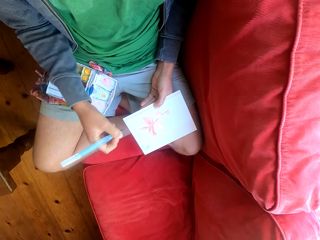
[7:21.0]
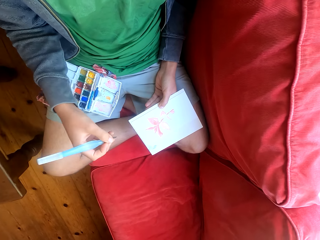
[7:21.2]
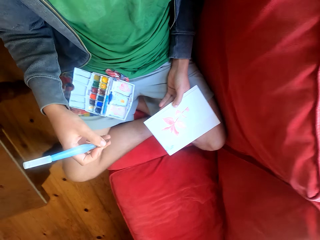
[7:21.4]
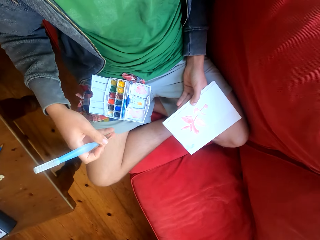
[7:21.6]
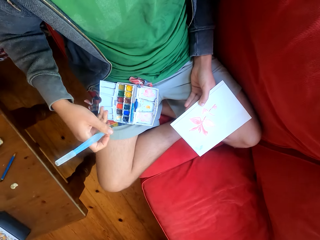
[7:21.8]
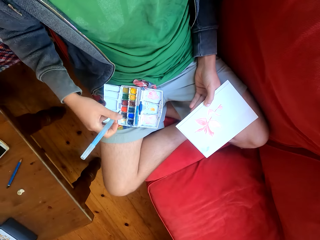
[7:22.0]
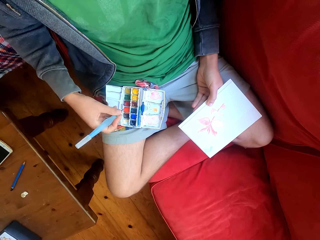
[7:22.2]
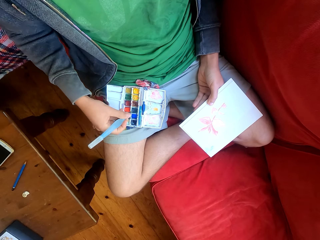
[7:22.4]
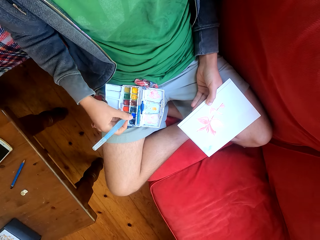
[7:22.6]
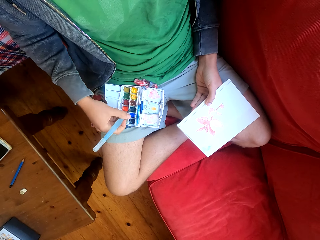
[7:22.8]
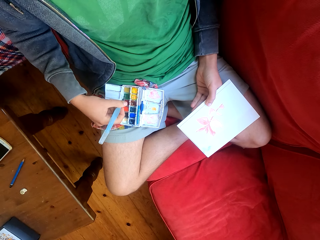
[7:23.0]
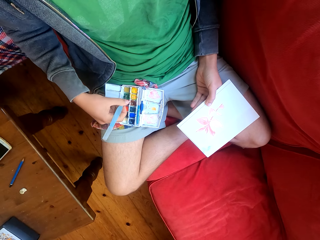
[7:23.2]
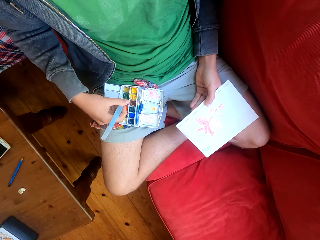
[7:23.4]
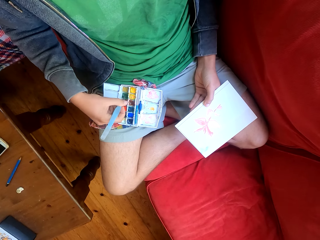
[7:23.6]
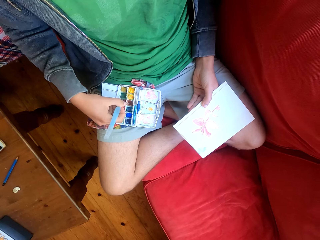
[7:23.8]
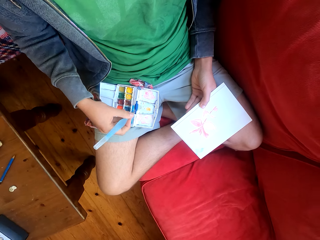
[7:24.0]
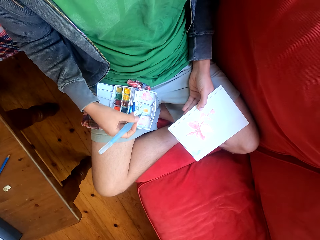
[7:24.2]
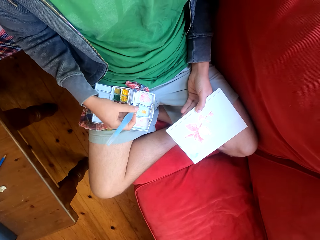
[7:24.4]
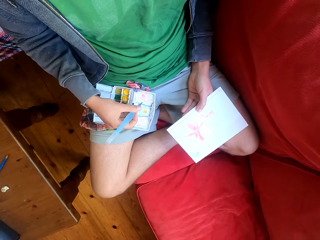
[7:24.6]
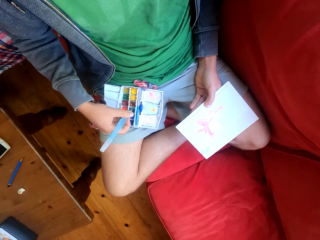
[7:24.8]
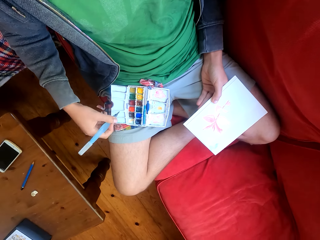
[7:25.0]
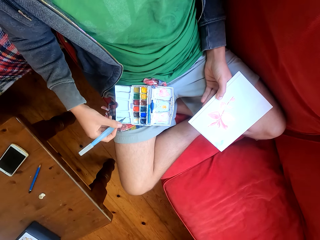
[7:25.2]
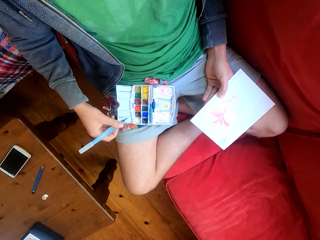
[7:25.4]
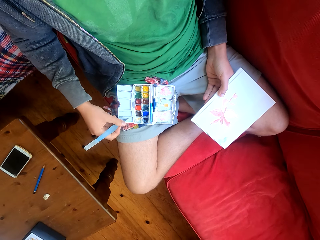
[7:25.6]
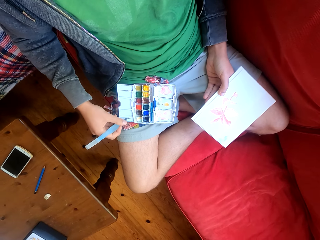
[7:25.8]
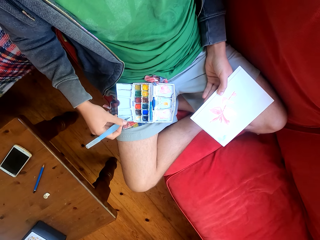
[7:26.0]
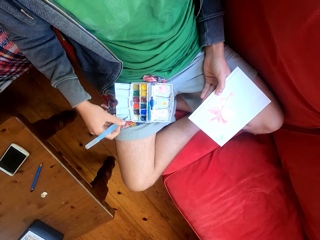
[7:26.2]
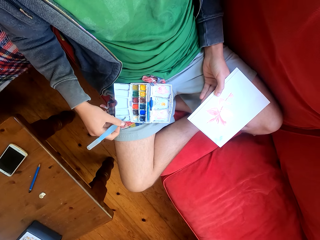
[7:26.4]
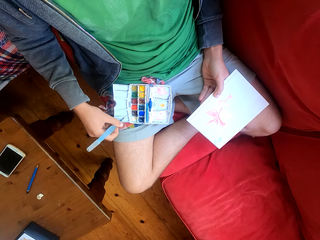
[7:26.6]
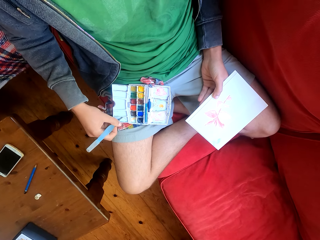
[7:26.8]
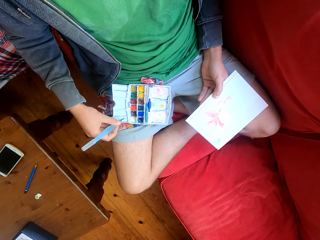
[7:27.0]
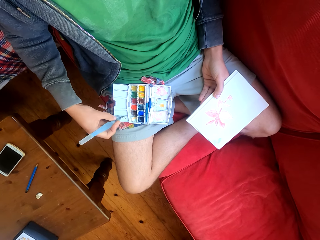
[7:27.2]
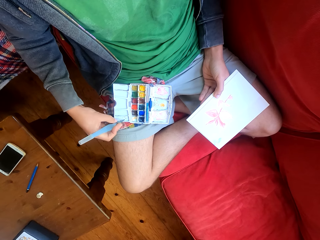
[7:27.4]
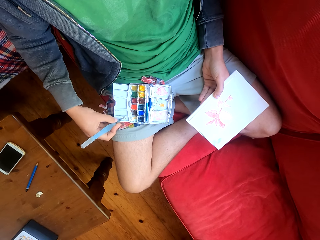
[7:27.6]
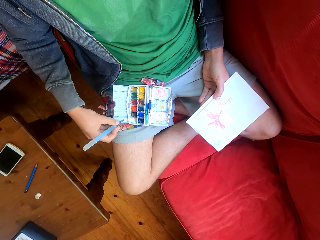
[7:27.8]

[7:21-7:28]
The camera wearer mixes paints on the palette tray with the paintbrush. They rub the brush on the paint.

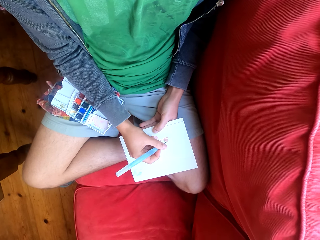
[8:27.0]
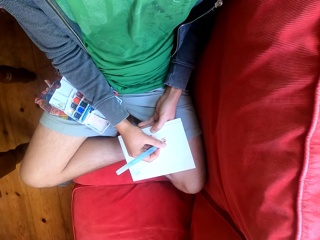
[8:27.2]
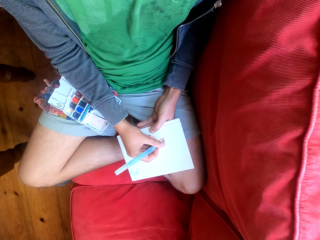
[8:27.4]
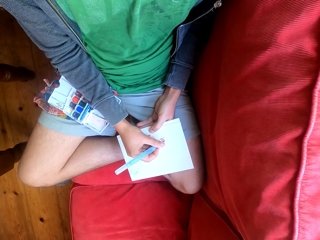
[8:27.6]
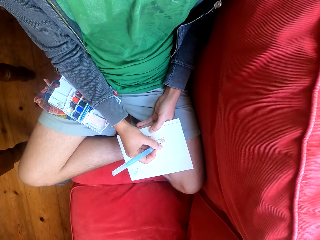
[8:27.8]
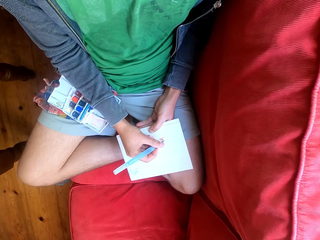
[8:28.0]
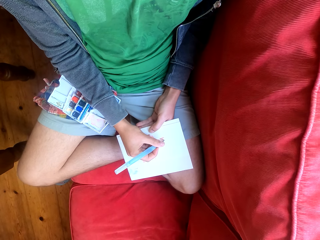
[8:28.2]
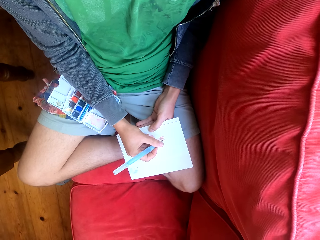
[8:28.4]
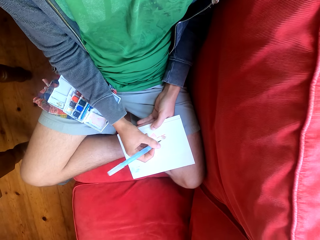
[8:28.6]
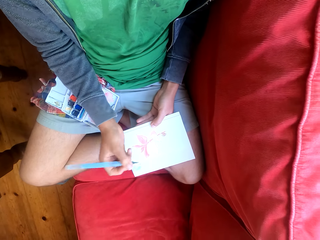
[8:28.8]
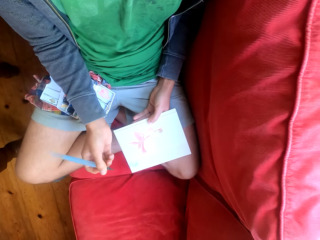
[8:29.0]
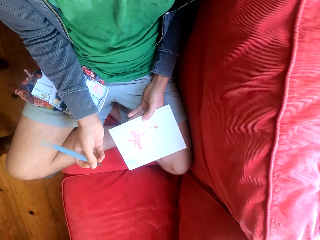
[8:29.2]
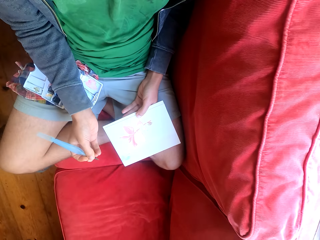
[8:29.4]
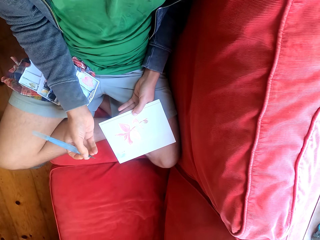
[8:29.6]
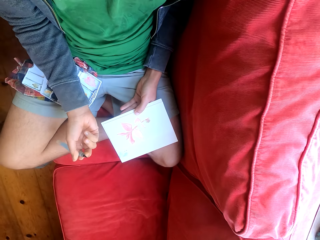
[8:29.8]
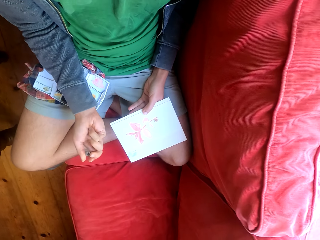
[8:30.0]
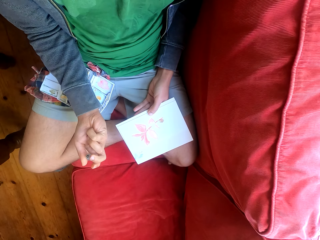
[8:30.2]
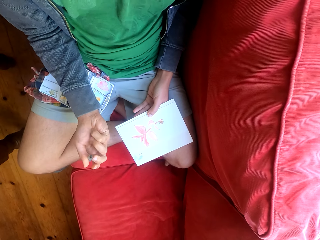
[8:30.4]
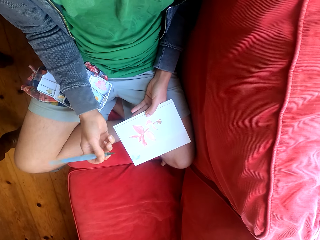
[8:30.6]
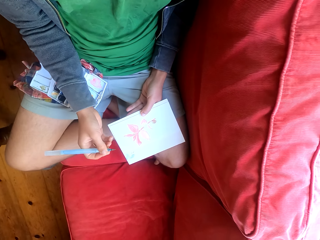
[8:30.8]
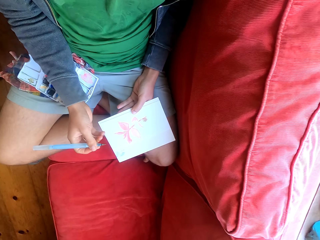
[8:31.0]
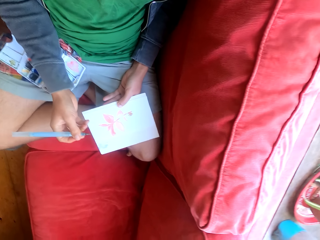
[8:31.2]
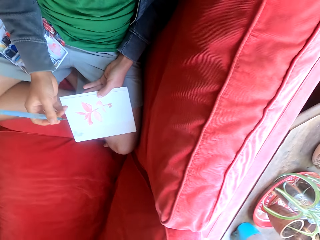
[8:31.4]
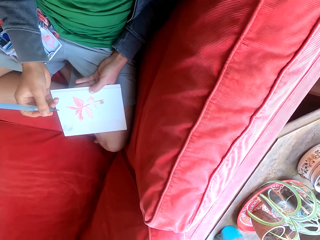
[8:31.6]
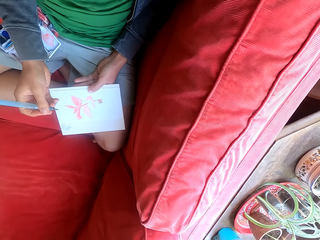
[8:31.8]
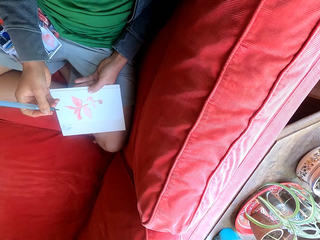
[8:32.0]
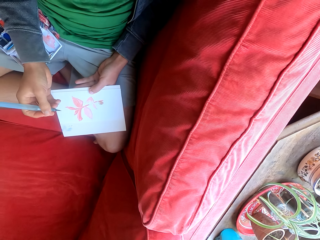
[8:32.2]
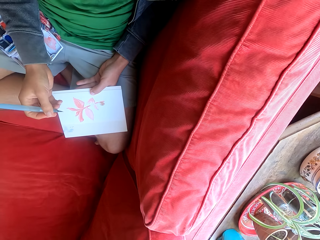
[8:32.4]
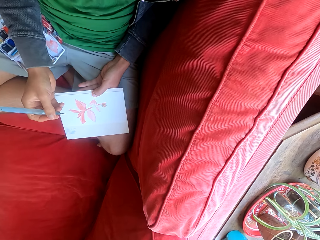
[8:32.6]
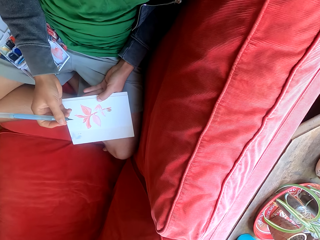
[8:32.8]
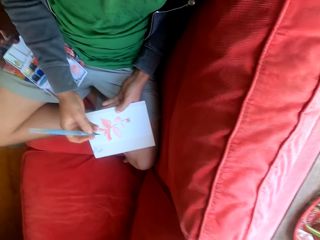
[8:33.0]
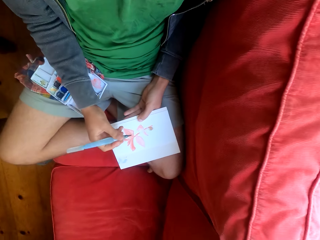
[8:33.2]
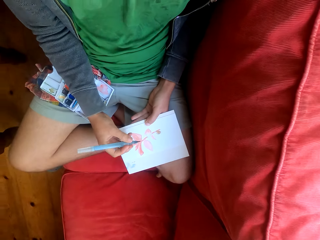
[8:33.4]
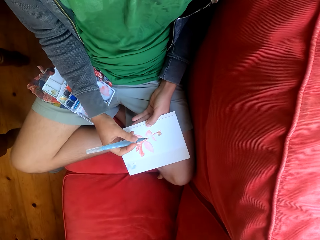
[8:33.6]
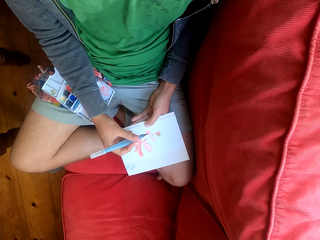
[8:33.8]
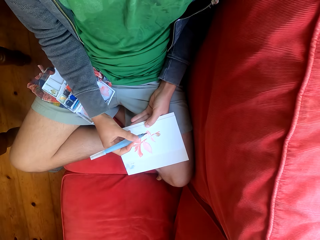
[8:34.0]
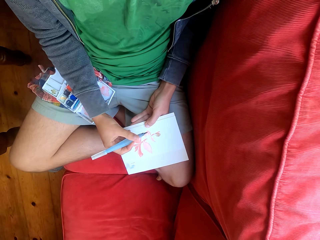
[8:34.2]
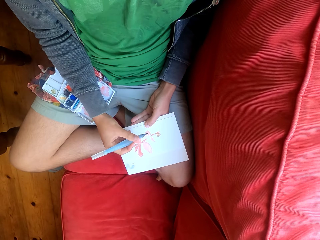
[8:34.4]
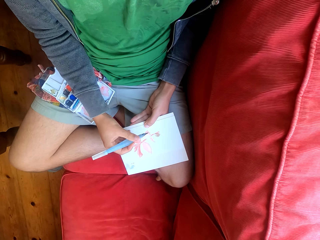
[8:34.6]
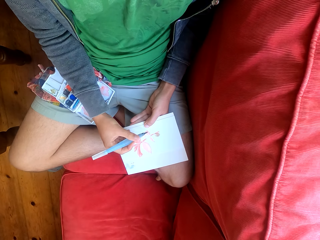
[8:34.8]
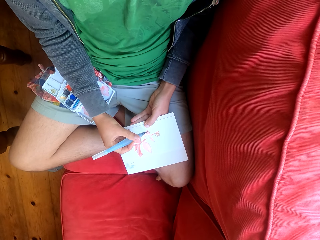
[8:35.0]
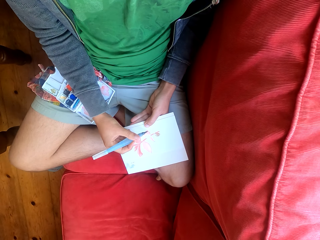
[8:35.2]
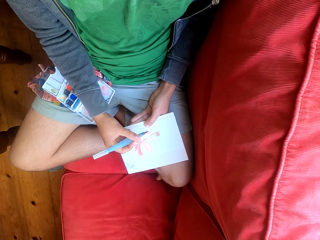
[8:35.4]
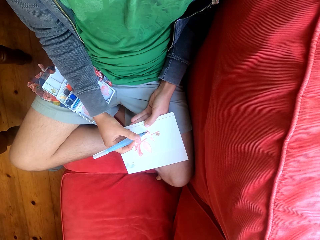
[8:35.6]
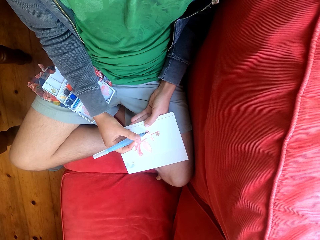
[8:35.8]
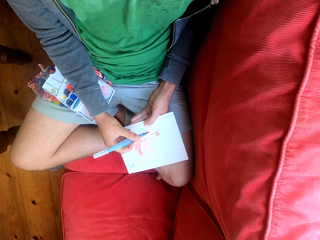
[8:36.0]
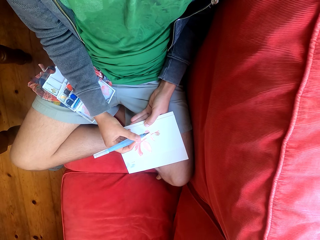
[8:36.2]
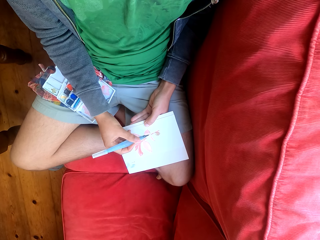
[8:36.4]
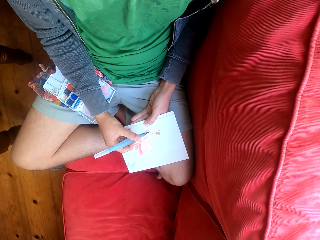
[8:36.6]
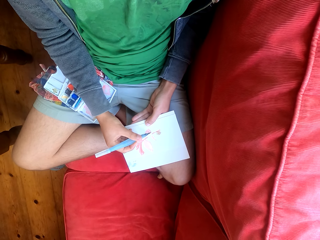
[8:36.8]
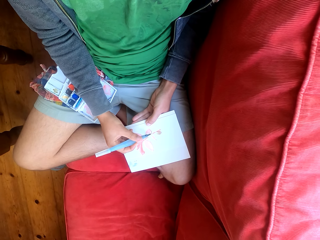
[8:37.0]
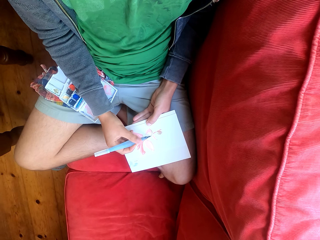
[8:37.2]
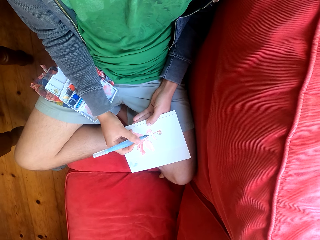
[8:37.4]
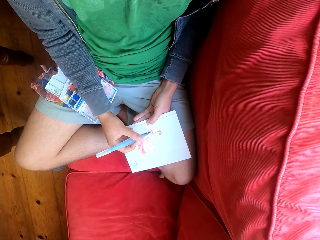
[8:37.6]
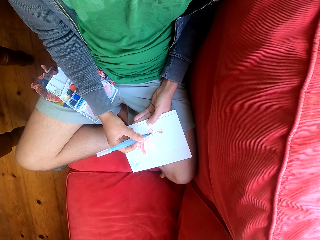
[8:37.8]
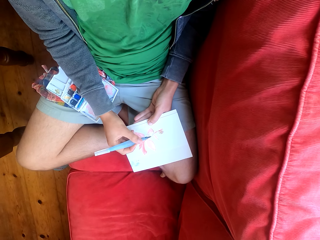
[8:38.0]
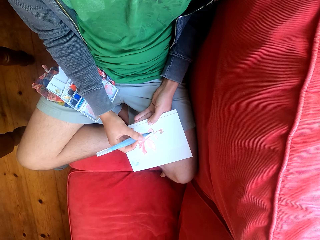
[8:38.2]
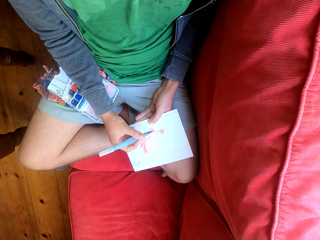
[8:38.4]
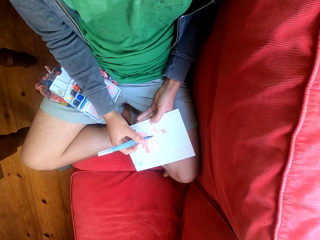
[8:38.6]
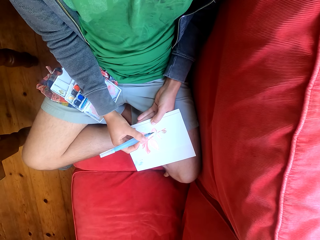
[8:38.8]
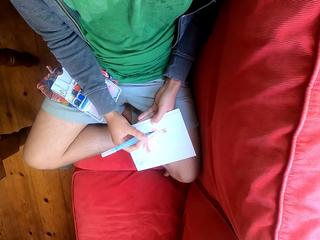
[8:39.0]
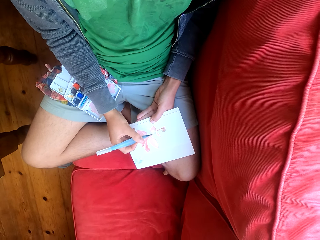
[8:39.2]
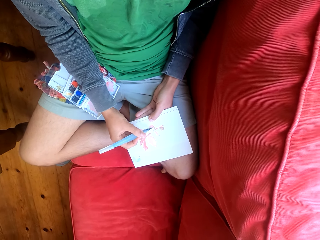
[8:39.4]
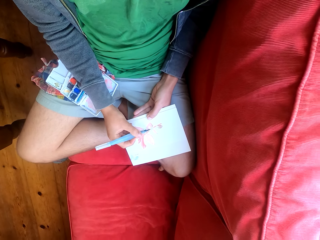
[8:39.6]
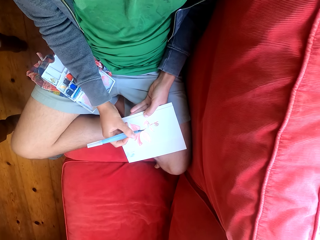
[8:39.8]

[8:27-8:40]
The camera wearer stares at the painting on paper. They paint on the paint paper.

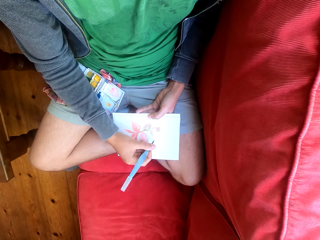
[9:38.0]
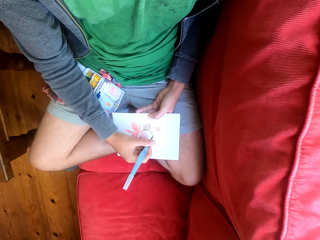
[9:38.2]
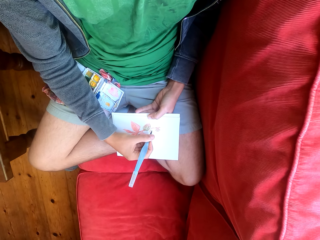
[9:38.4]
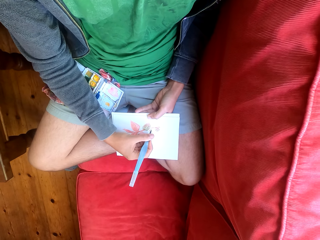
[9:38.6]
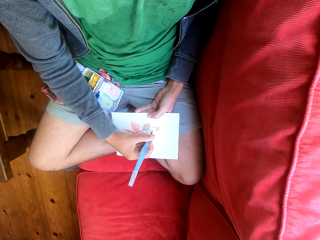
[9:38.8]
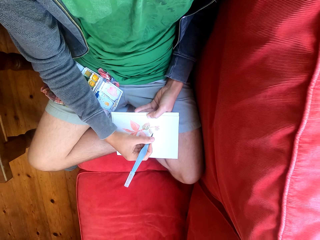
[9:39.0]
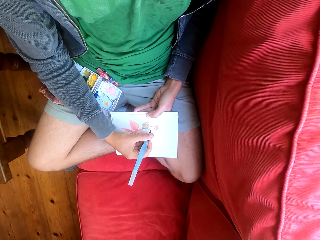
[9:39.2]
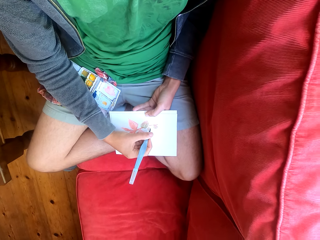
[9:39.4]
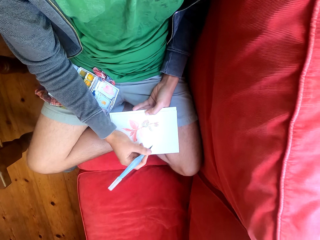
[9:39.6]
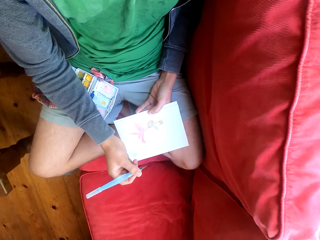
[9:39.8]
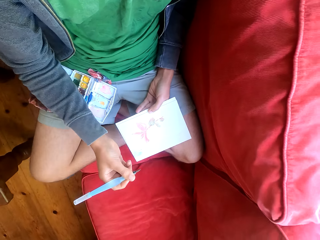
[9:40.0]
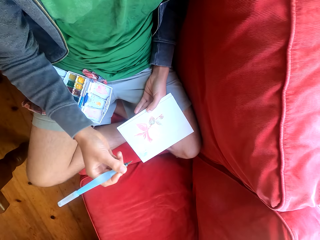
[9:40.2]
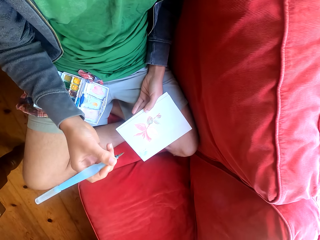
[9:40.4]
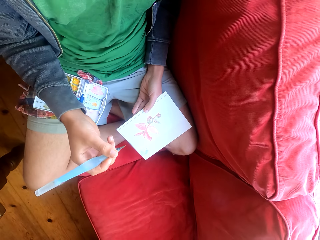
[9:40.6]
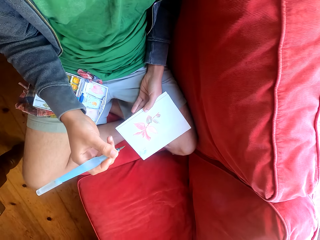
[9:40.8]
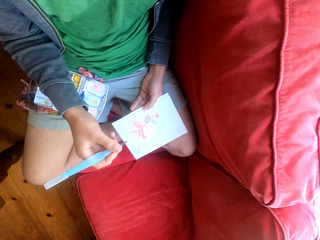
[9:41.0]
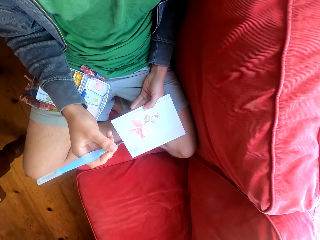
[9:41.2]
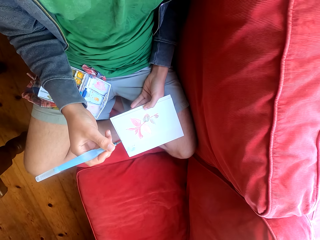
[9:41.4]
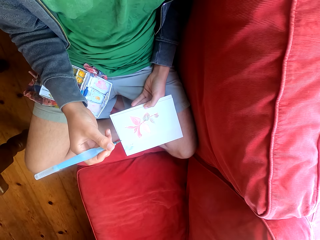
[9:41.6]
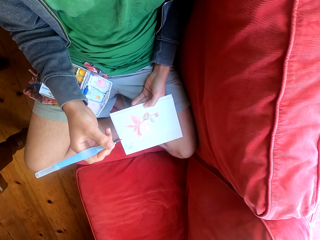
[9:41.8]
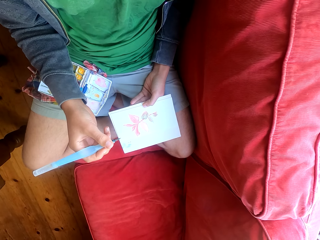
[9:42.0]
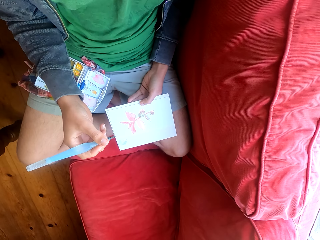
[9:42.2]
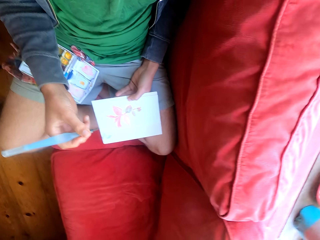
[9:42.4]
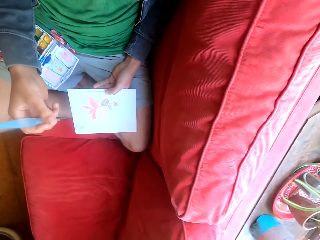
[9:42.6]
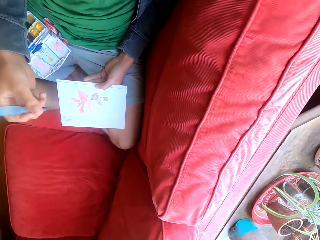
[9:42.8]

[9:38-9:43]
The camera wearer stares at the painting.
